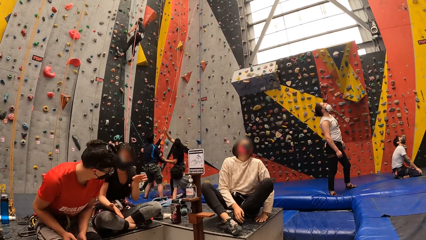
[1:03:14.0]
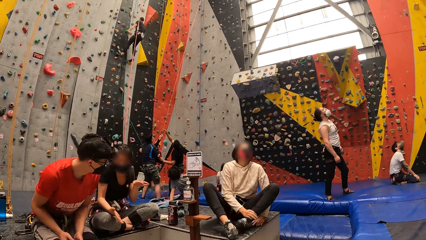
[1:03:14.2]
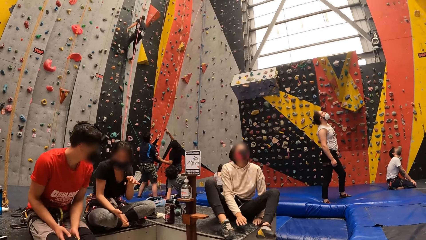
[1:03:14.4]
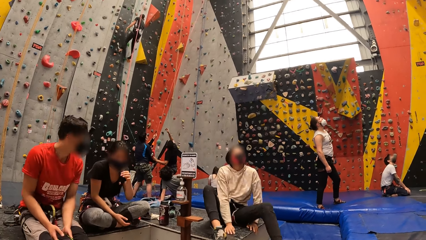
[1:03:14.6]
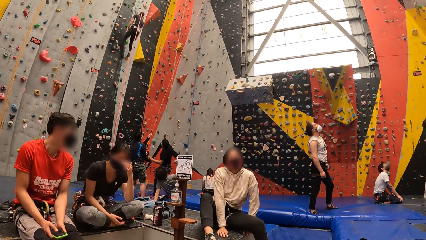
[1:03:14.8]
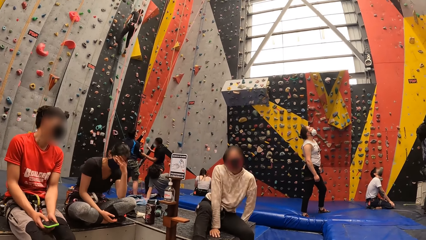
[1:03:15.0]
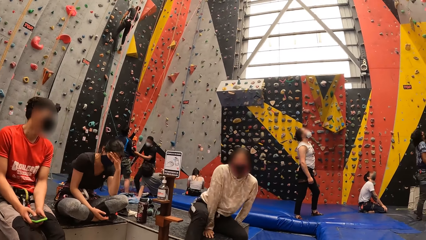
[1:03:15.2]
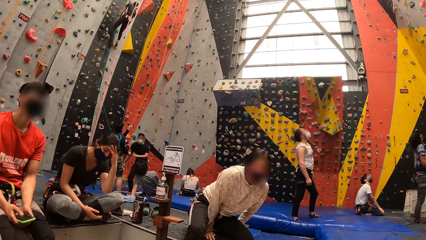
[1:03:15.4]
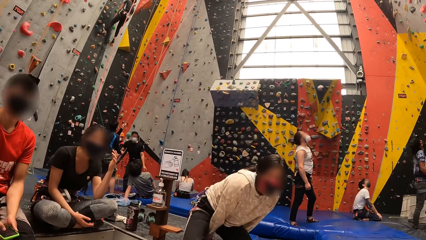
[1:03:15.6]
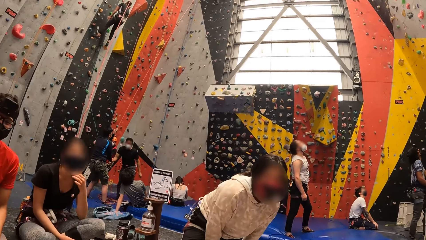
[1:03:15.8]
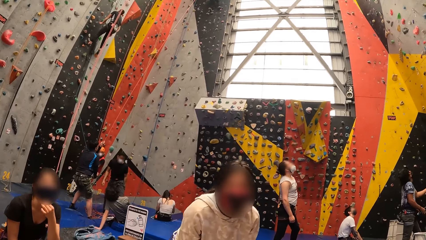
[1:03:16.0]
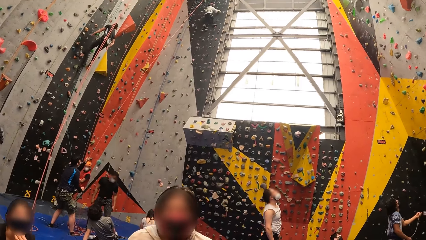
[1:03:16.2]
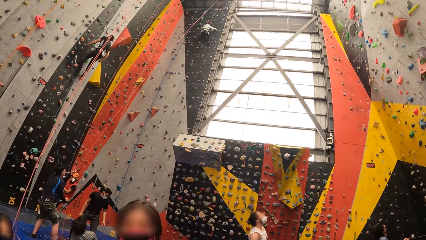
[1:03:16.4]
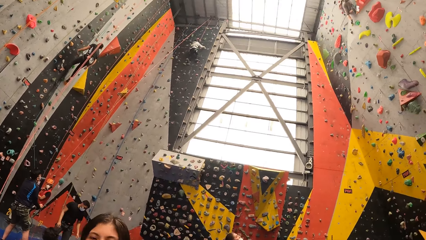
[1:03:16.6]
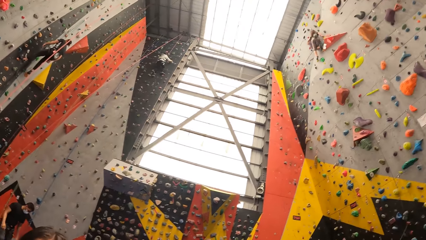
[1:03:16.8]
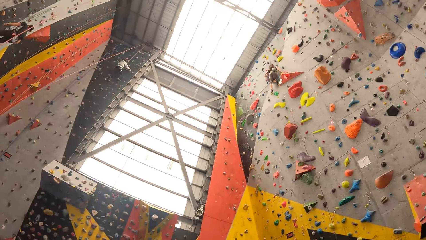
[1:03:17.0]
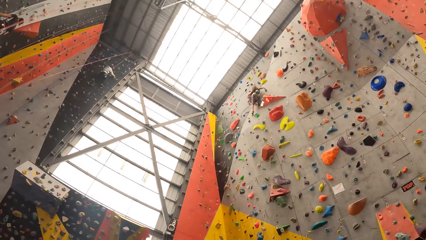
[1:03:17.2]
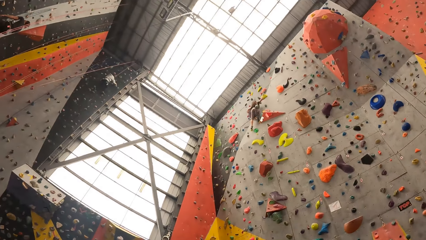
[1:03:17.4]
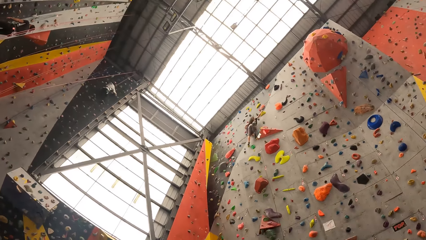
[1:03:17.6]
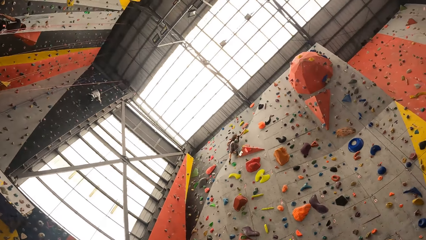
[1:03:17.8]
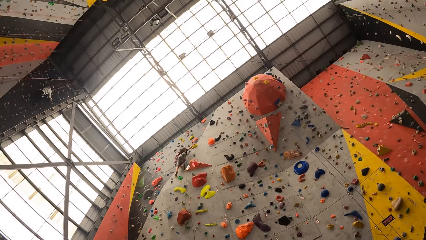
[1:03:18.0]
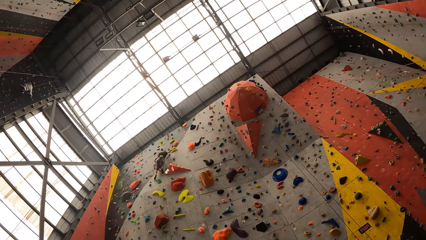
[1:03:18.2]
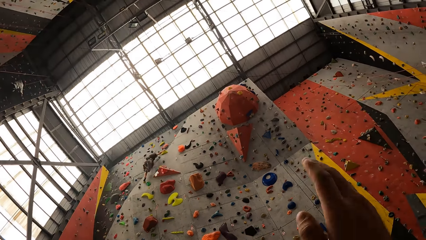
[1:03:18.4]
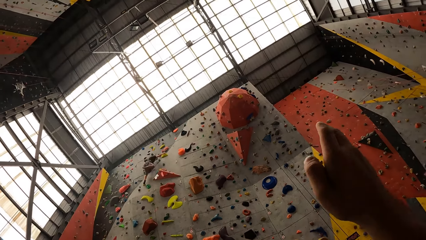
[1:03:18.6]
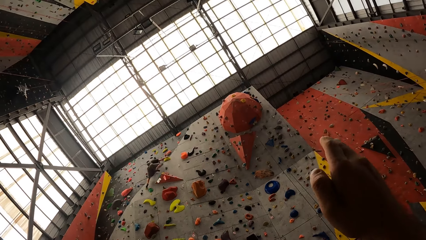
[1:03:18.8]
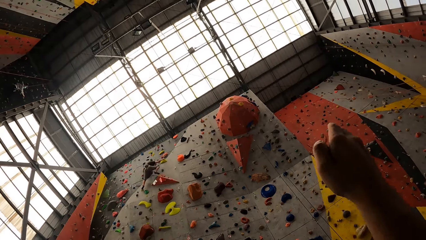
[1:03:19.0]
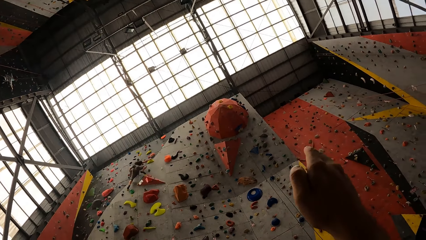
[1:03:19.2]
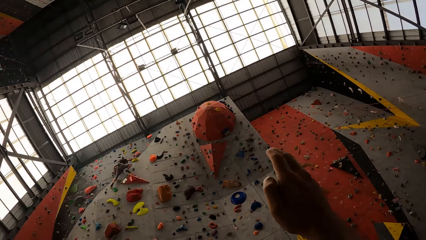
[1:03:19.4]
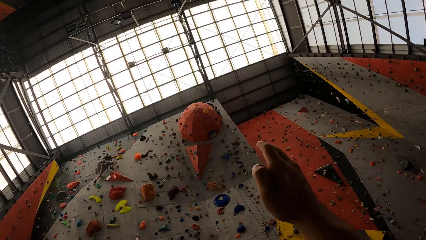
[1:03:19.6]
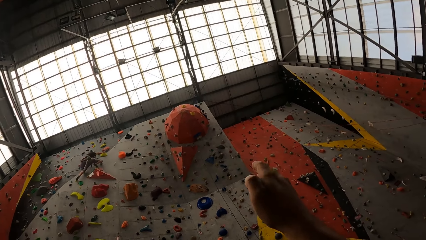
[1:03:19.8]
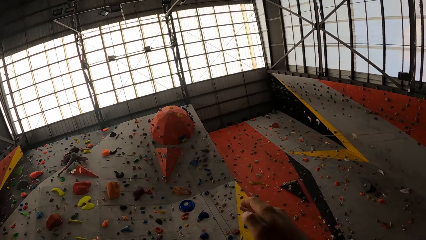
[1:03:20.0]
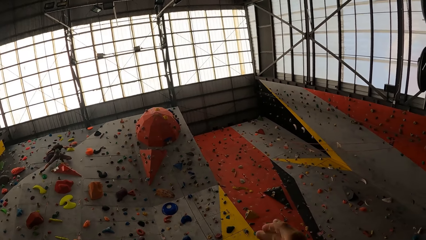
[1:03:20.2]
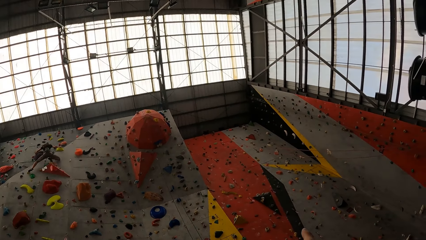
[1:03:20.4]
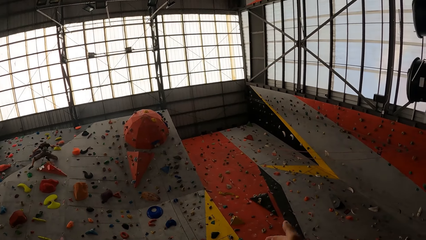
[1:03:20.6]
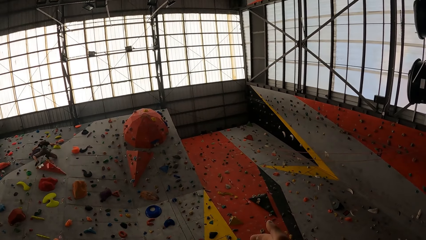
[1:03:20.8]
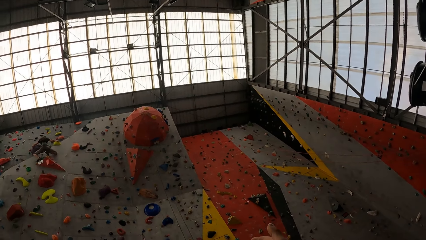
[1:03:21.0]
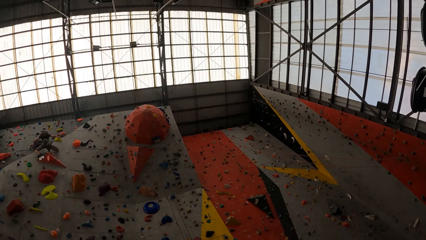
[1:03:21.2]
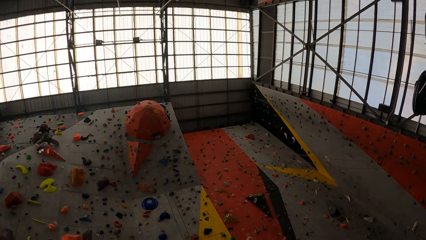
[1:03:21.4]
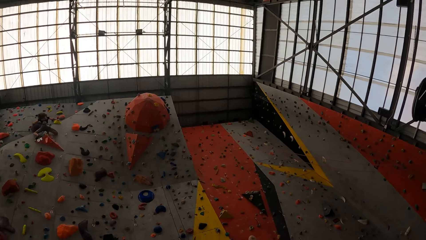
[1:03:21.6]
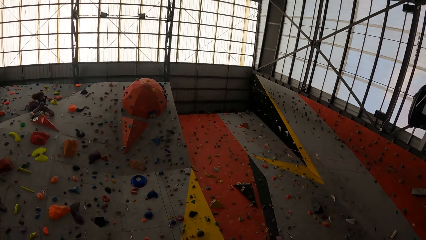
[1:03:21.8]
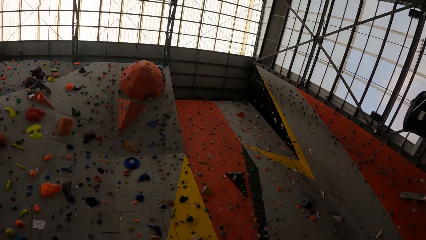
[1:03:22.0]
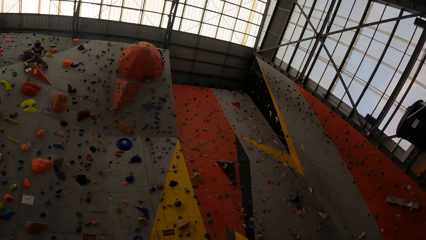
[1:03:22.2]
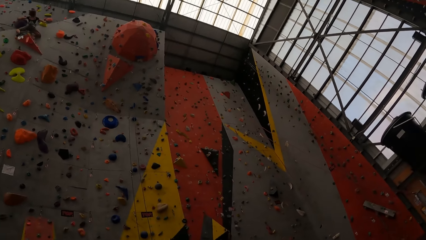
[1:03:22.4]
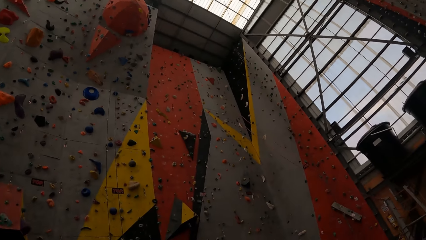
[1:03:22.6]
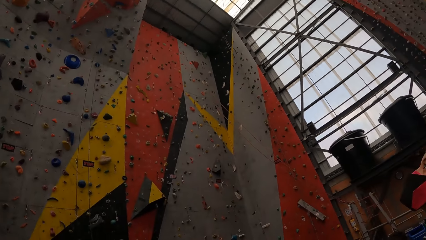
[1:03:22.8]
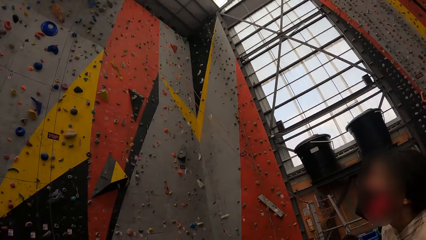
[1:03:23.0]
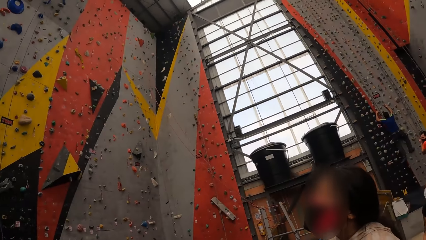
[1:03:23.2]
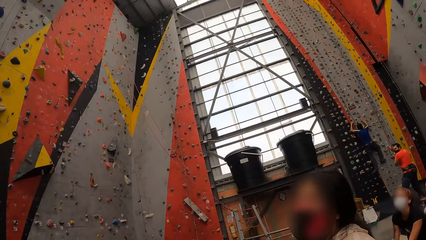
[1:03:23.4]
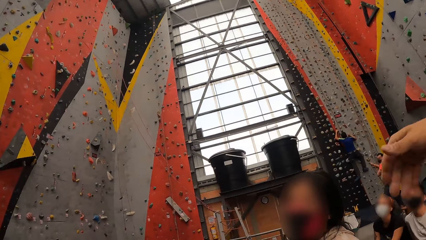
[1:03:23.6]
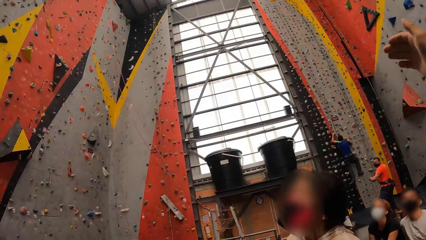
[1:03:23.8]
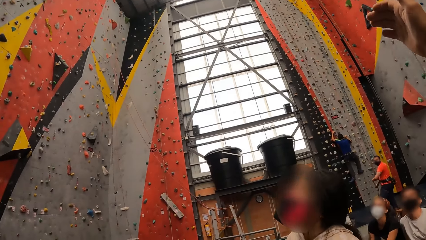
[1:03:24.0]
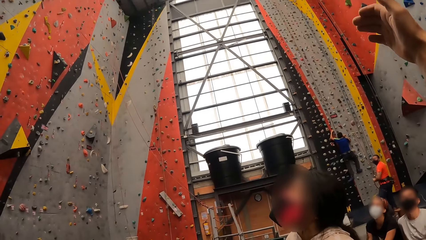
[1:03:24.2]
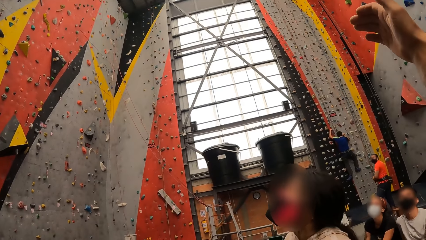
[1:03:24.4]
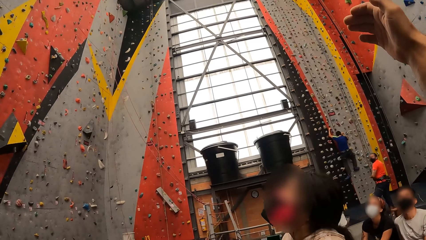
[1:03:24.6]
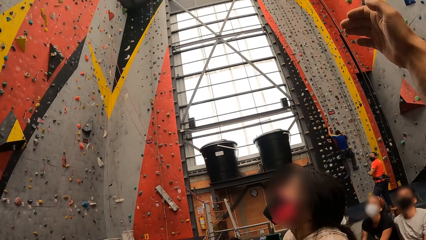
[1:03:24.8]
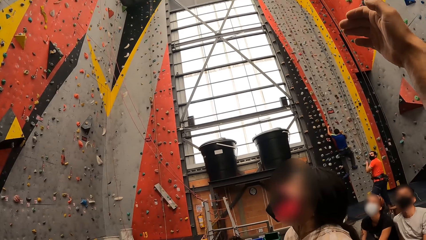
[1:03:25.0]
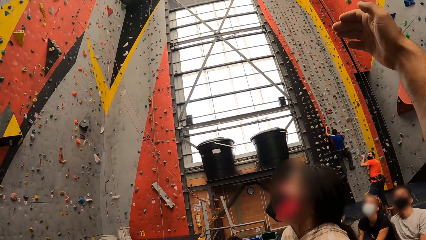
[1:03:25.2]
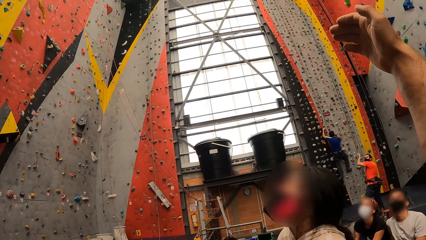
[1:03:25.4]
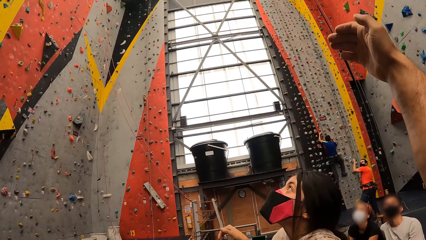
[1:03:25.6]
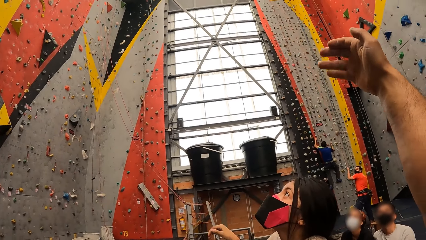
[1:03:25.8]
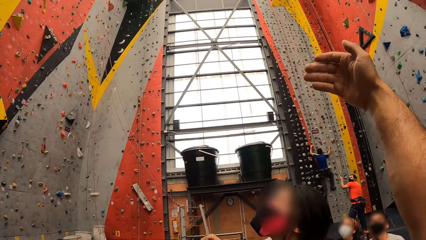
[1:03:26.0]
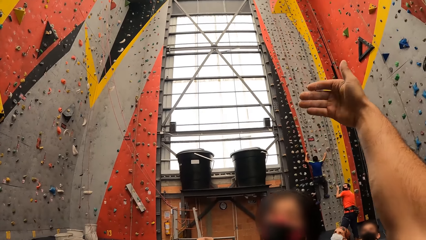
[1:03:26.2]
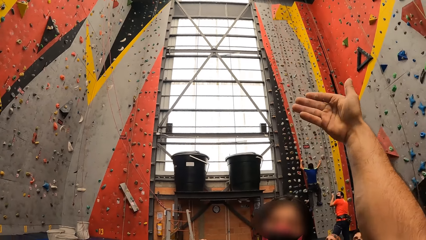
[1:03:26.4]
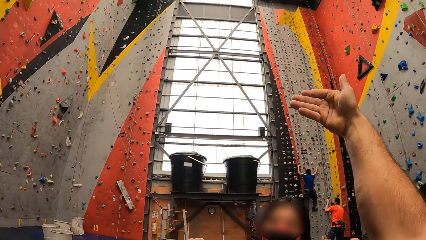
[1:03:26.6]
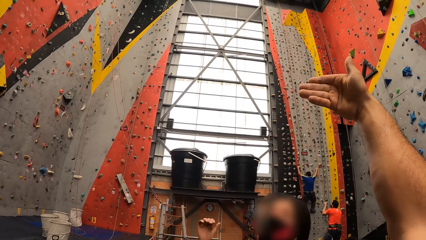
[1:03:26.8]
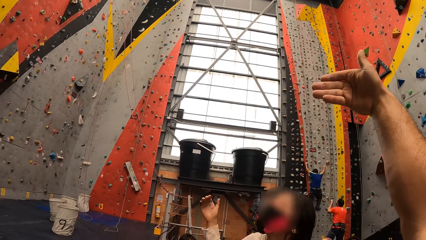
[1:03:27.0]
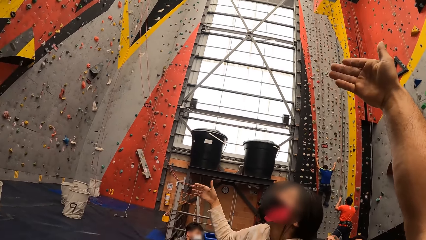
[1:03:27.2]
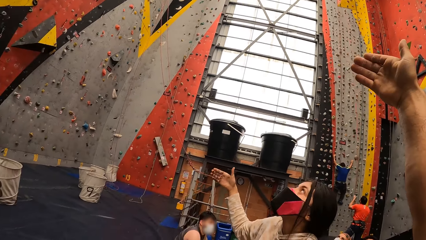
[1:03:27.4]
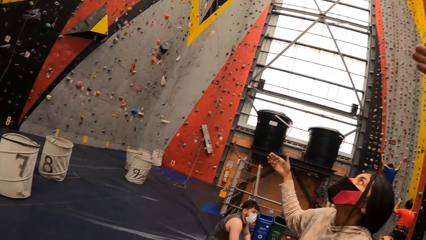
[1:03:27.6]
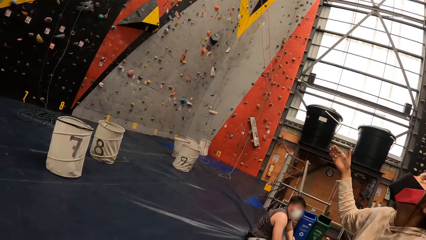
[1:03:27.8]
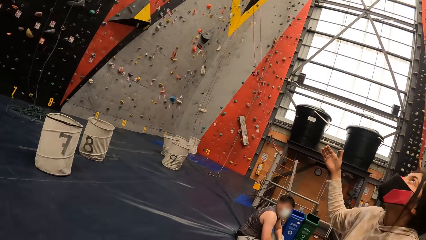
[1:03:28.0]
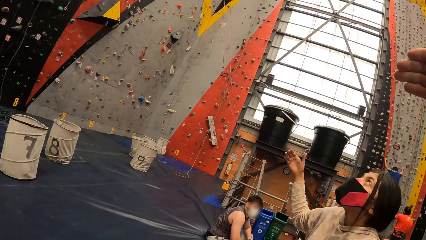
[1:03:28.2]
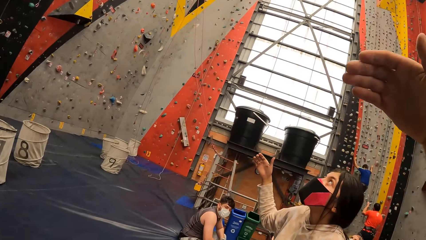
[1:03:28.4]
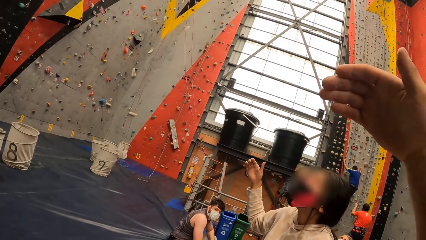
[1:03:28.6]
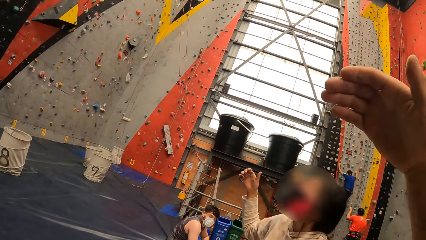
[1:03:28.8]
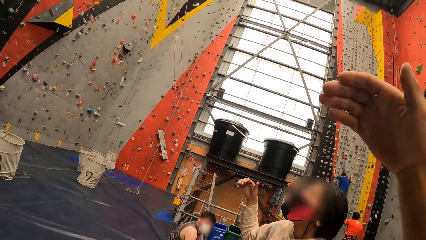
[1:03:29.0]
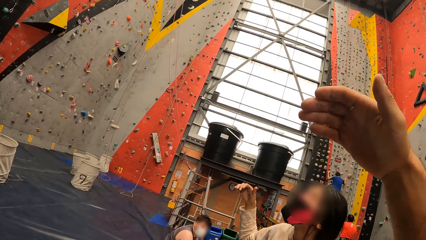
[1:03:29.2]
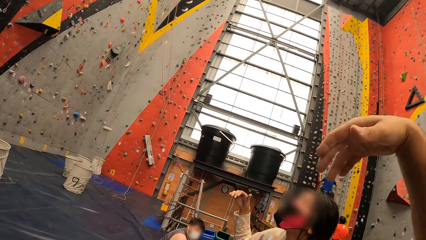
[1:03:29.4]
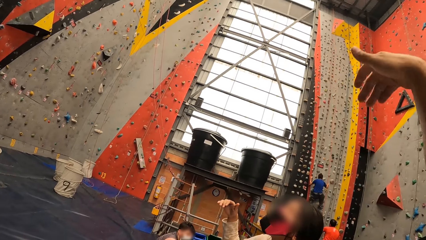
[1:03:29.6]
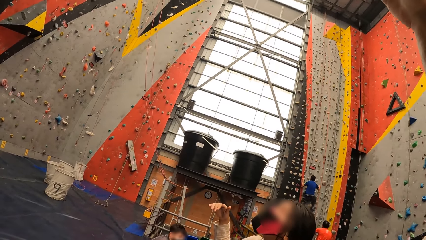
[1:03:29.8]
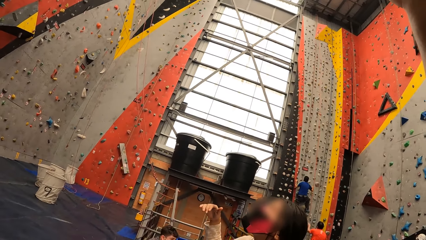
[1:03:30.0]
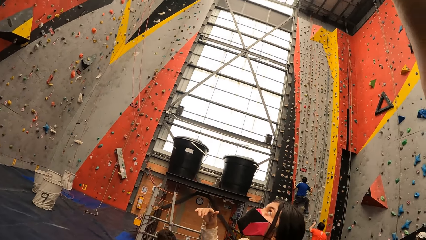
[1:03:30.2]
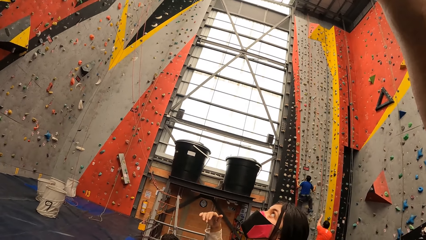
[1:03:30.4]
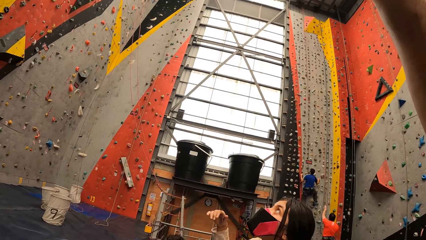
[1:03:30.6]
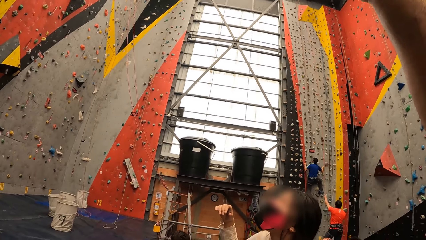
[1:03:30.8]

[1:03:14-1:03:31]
A man looks up the climbing wall. The camera wearer points on the climbing wall game with his right hand. He looks around. He watches the climbing wall game. He interacts with a woman. He points at the climbing wall game. He interacts with a person.
